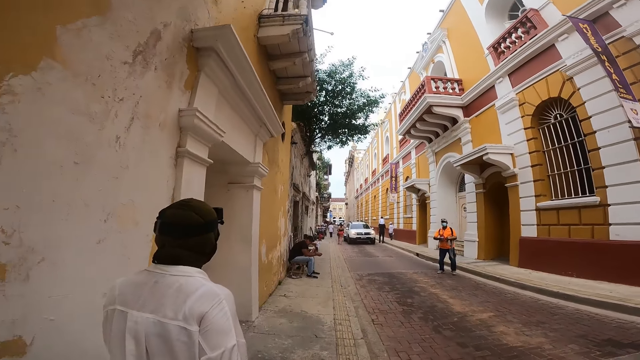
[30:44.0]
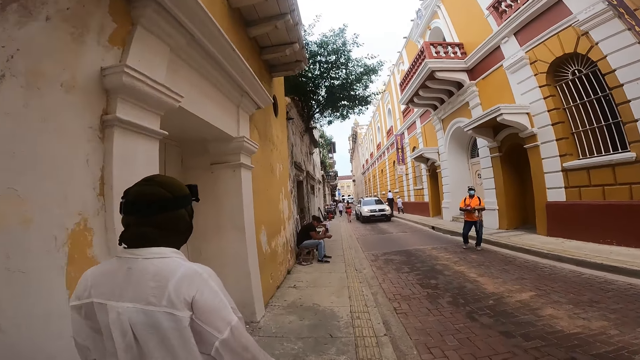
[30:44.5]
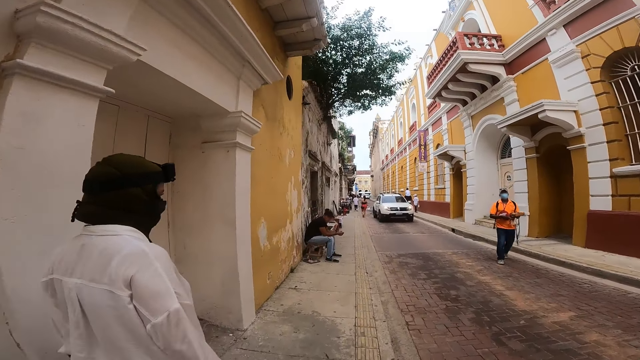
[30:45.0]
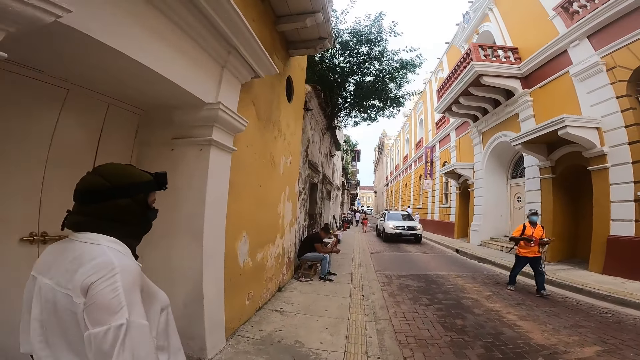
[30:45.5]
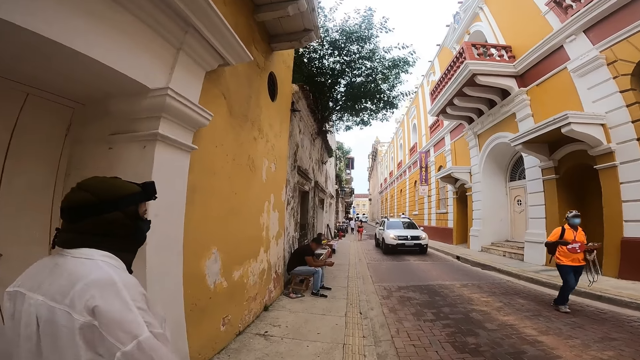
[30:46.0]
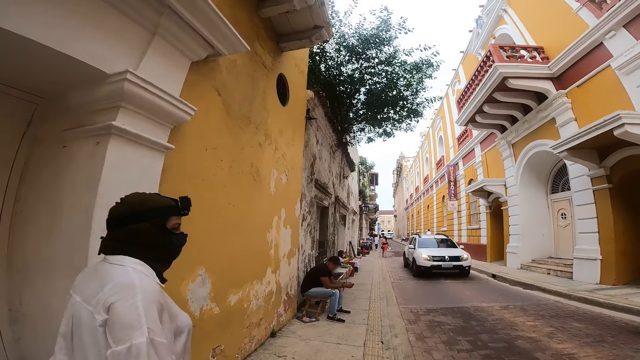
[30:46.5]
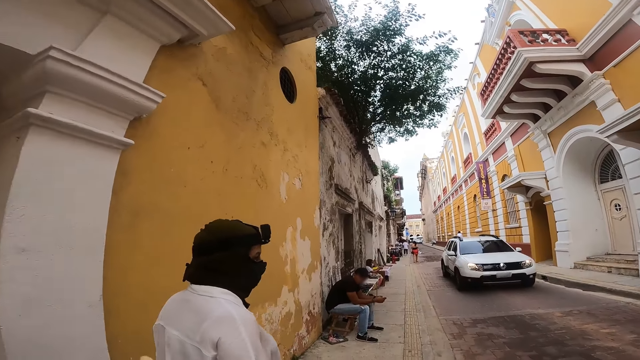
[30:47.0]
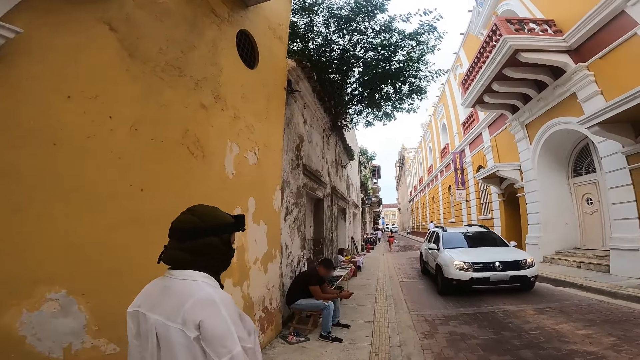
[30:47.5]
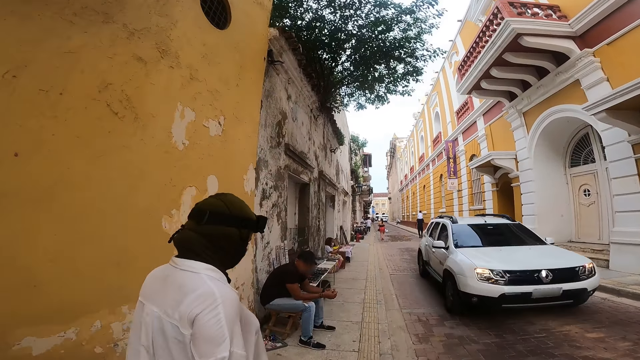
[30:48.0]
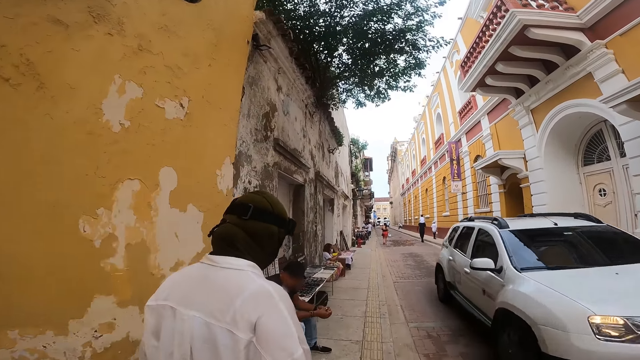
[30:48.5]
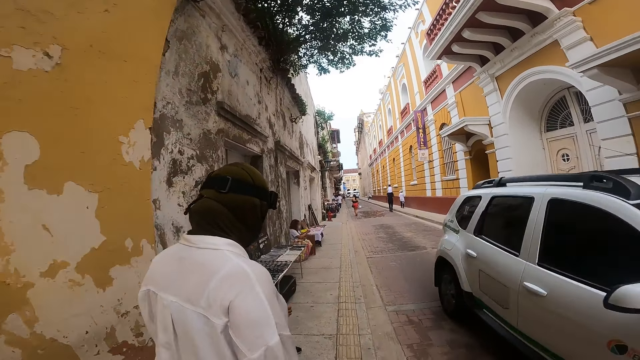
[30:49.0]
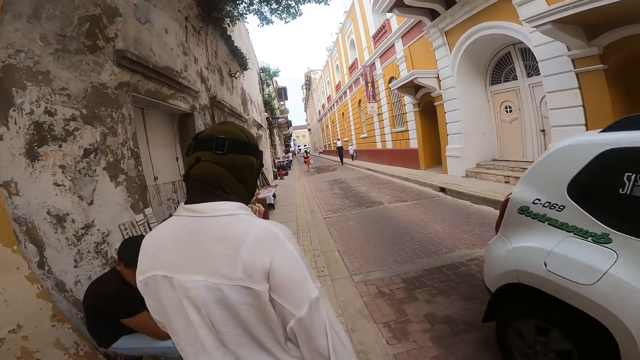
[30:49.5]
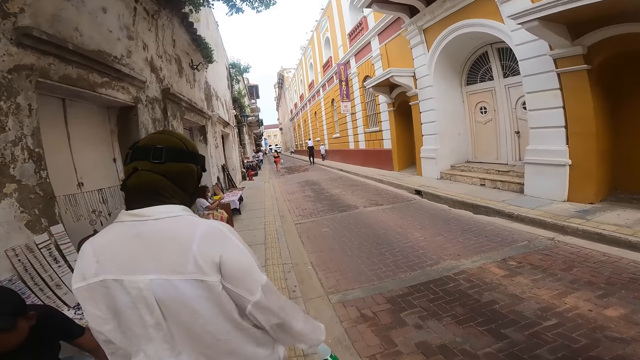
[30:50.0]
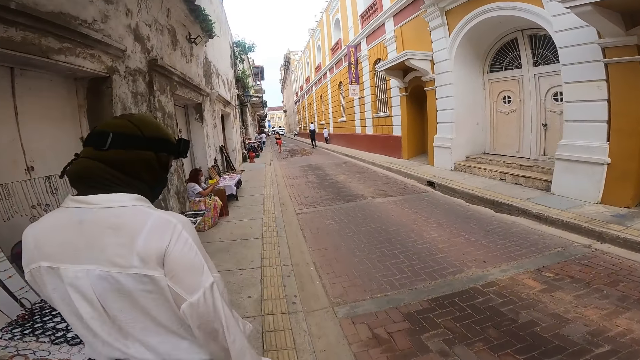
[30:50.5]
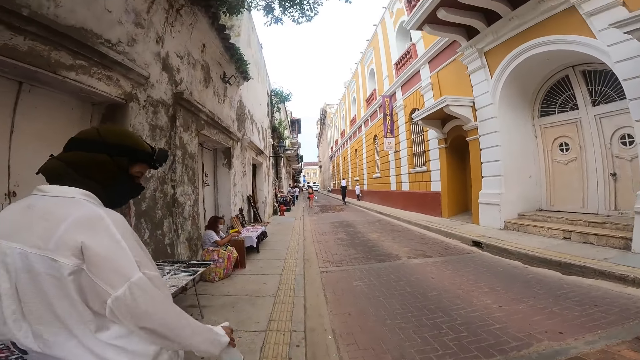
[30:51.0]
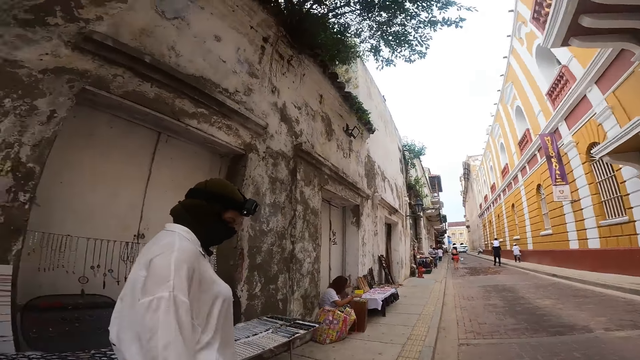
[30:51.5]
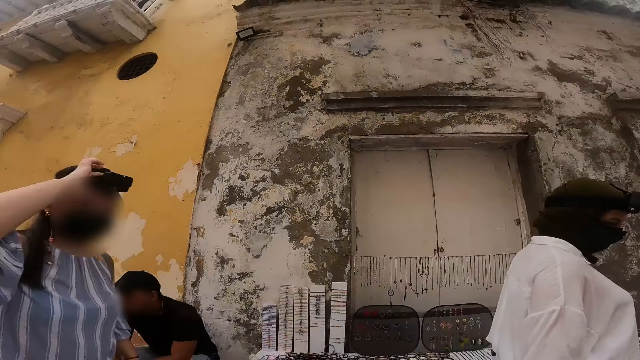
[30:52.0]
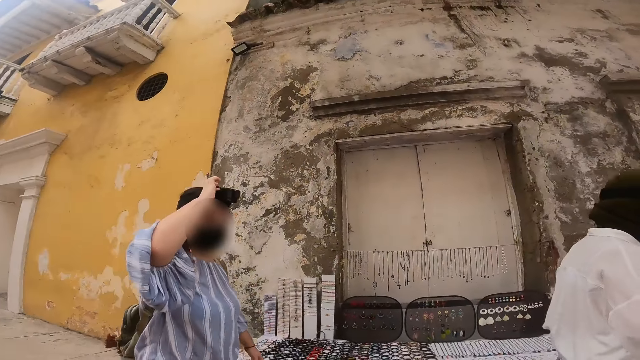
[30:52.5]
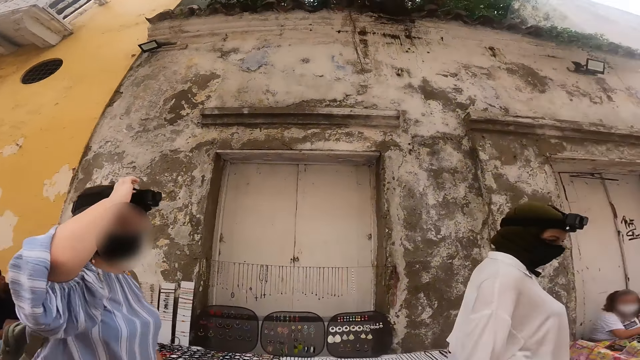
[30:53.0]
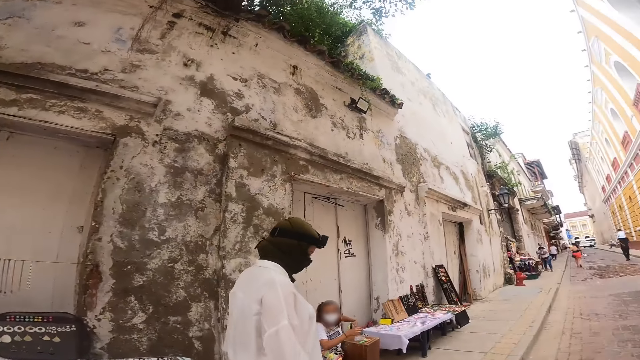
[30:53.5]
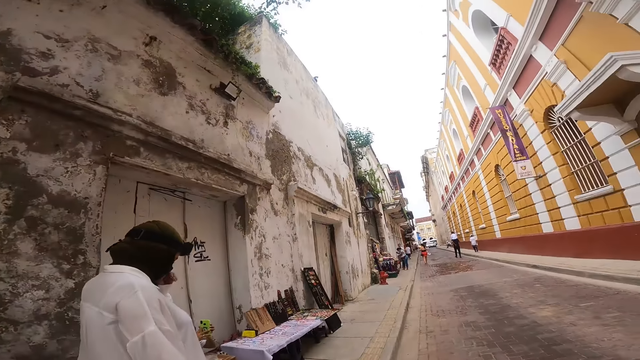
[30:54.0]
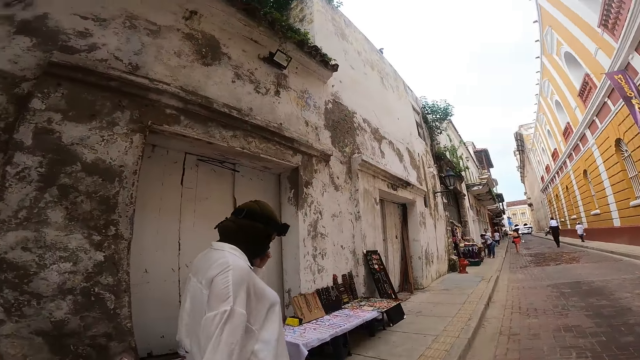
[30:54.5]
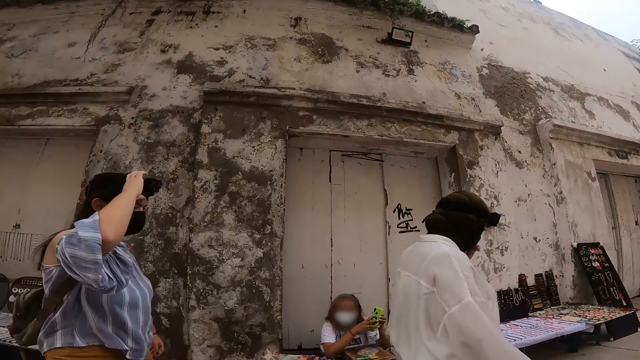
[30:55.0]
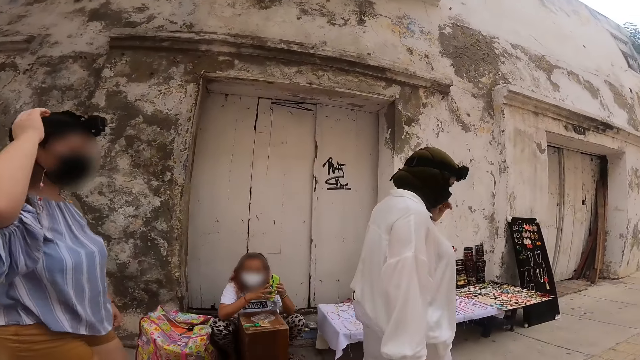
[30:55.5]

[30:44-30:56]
A white car drives past the camera wearer. The camera wearer interacts with another woman.

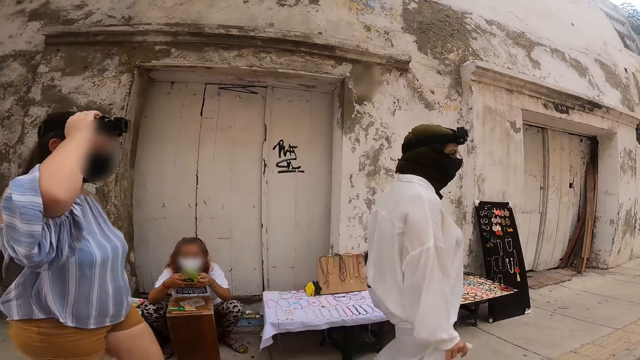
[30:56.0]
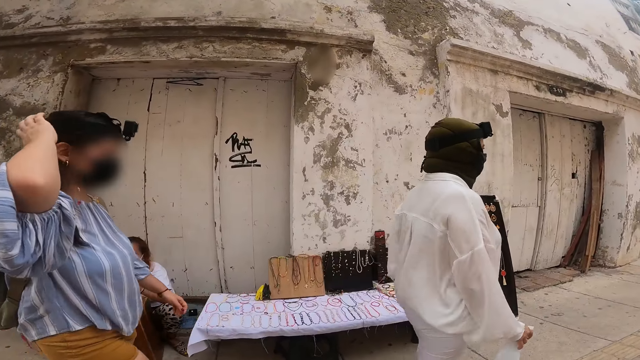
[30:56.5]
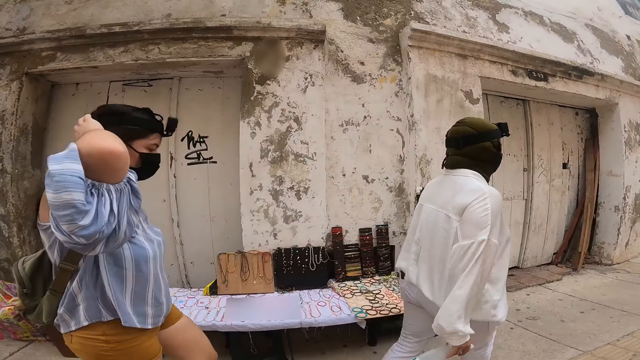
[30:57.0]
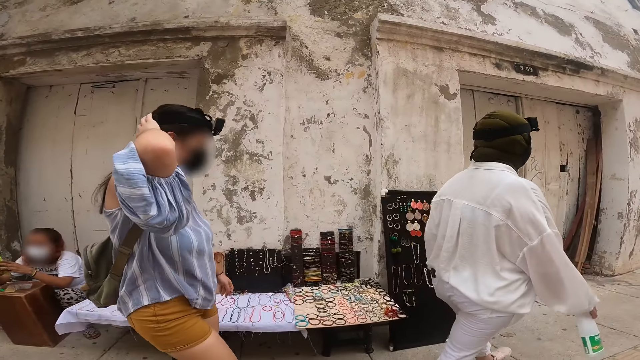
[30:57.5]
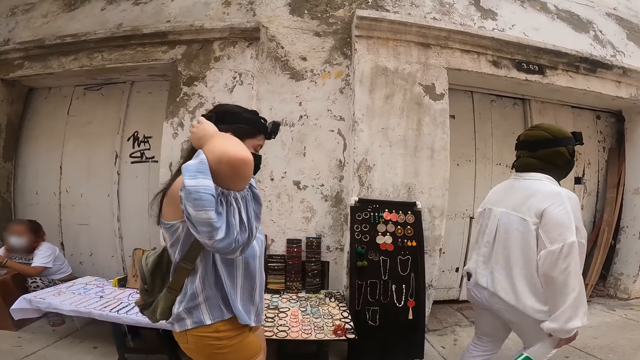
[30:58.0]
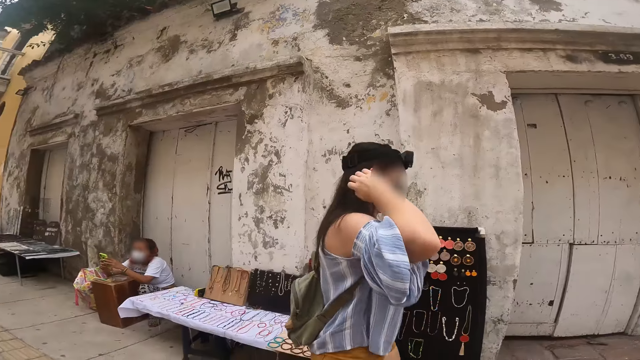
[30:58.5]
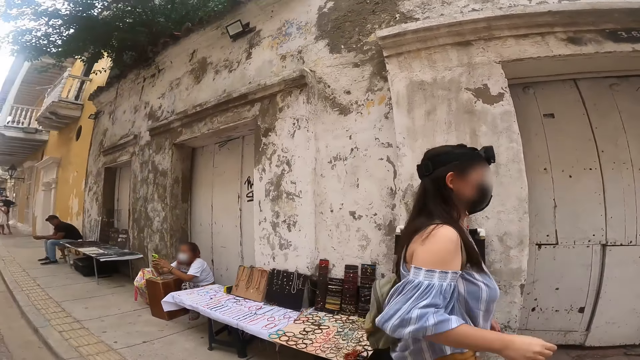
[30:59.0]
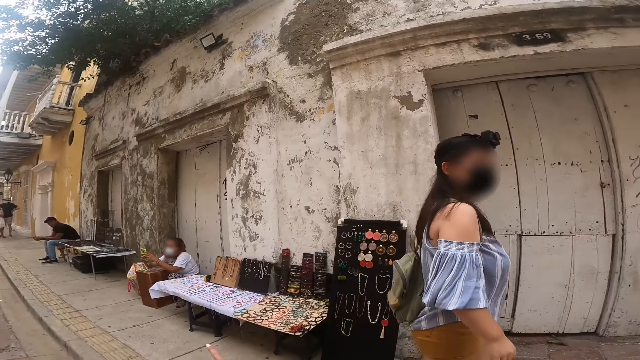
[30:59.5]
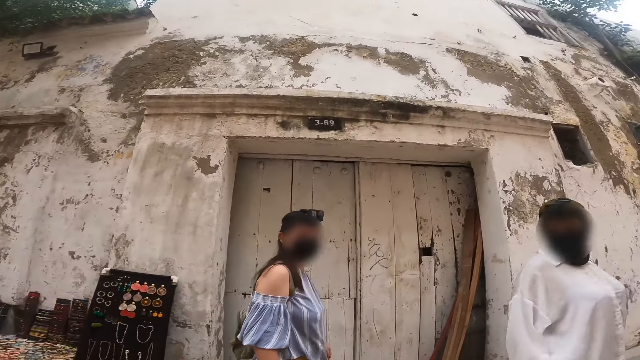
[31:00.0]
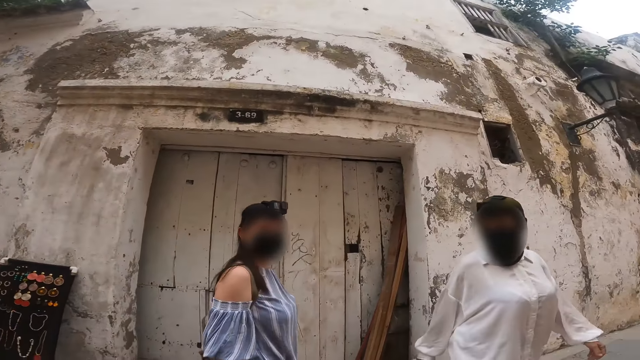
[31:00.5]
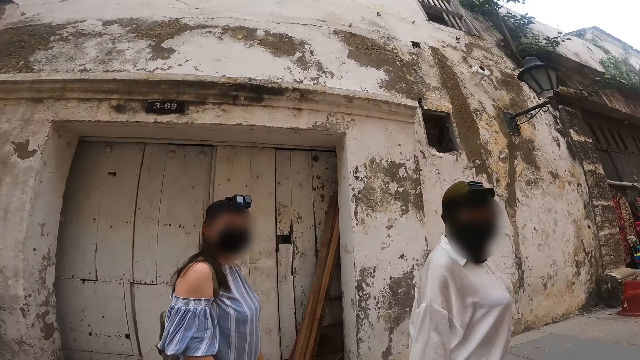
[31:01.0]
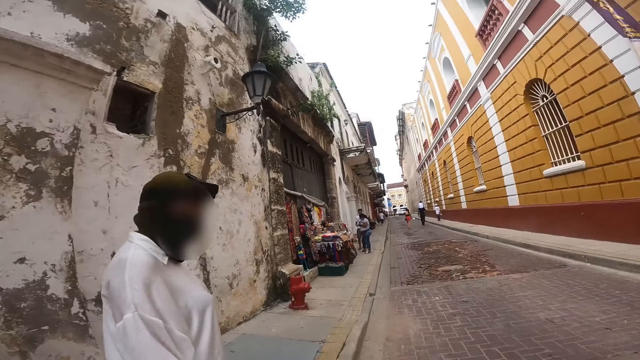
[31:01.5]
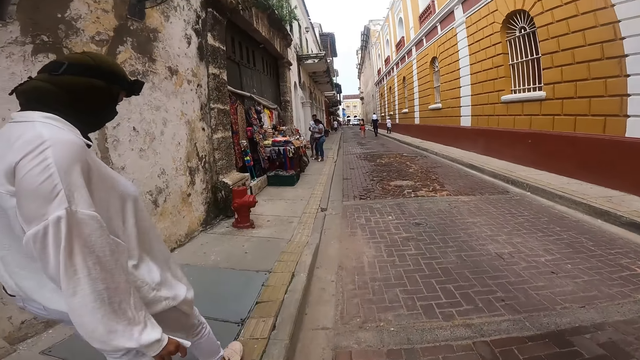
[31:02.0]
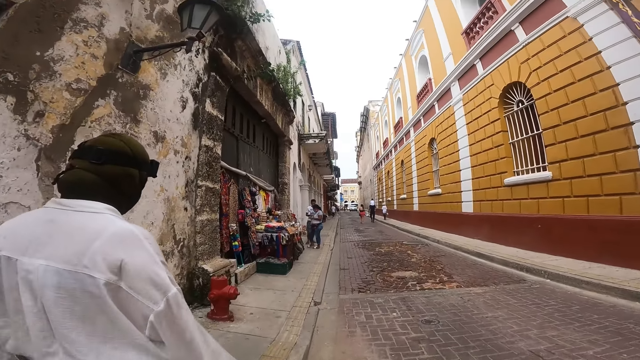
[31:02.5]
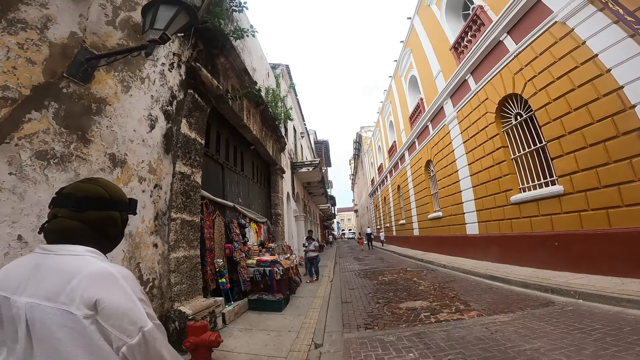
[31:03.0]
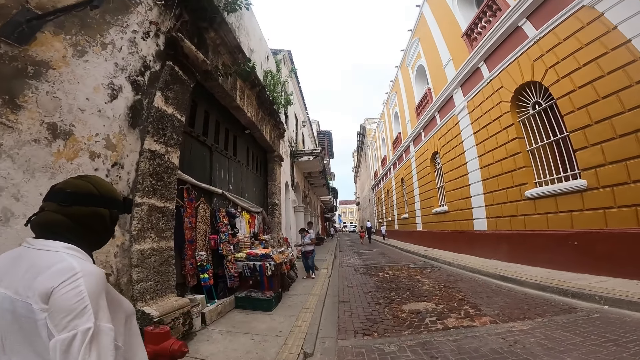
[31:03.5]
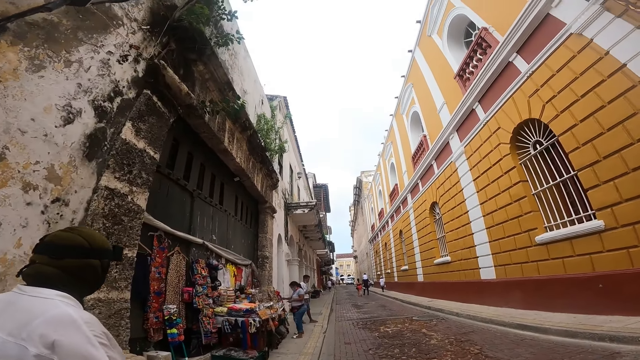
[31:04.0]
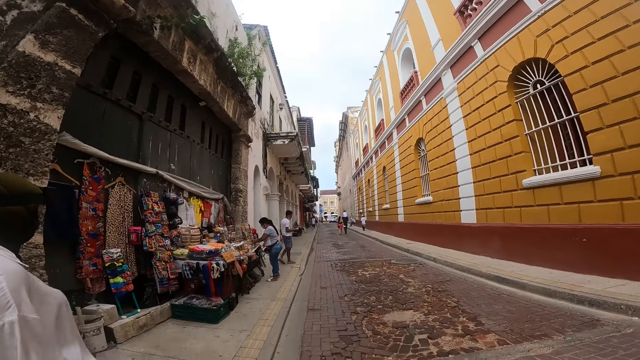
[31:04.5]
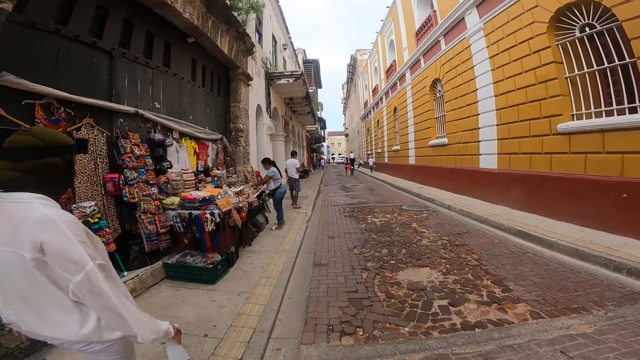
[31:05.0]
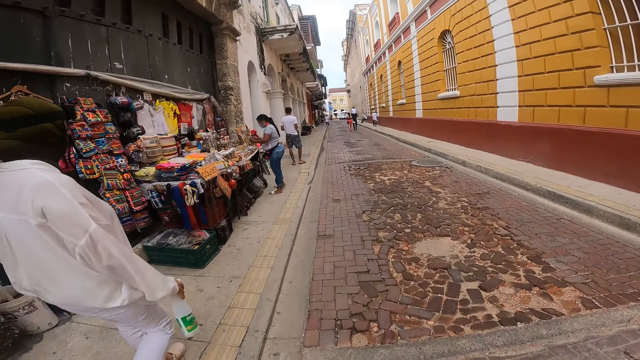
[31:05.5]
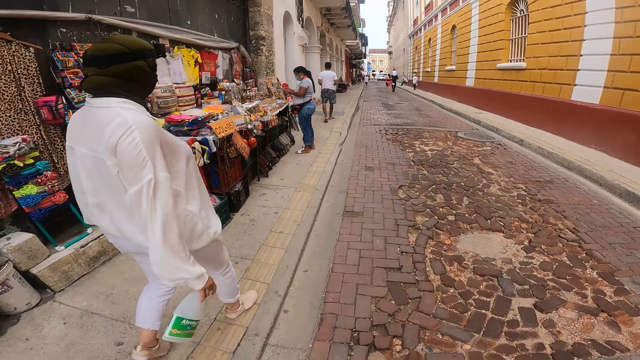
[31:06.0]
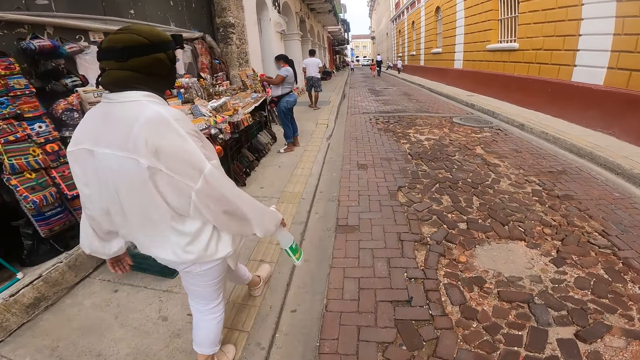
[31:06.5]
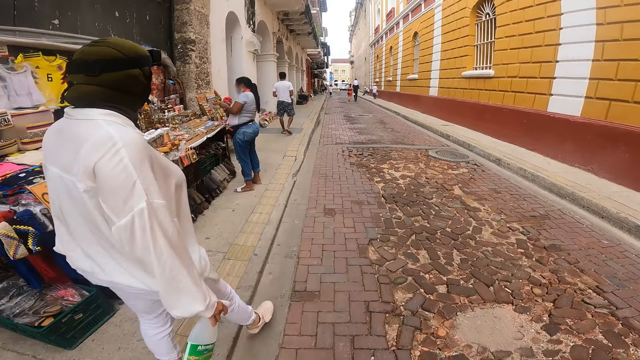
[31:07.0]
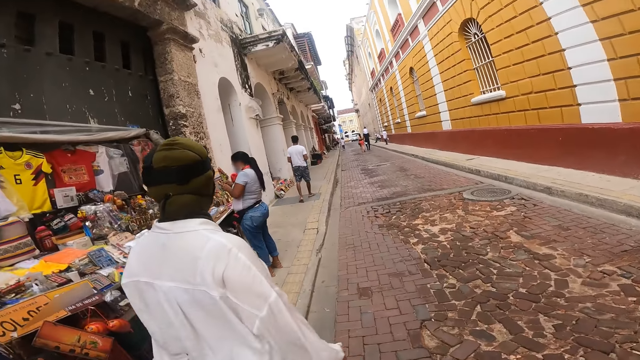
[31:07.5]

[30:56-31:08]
The camera wearer interacts with the woman and another woman. They walk. They interact with the woman. They walk.
